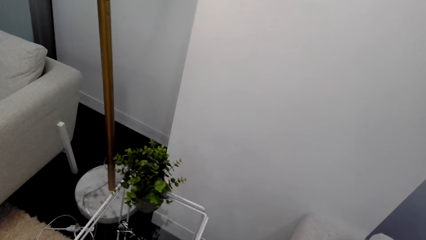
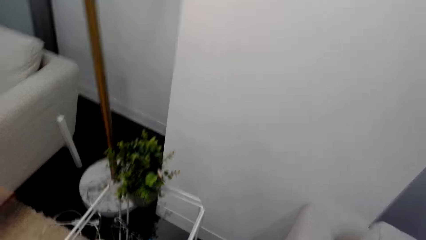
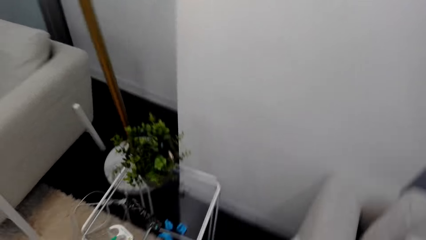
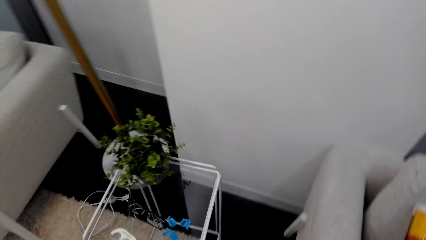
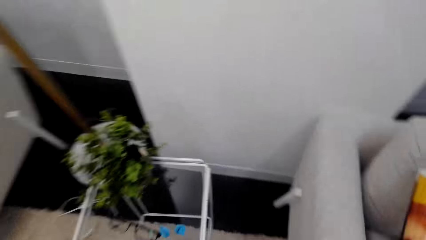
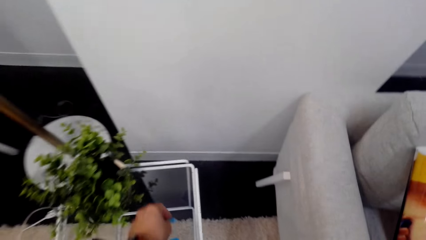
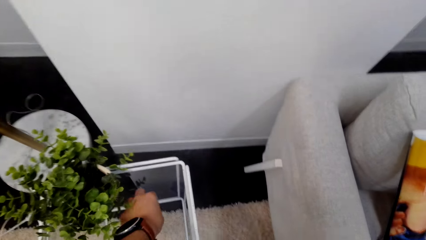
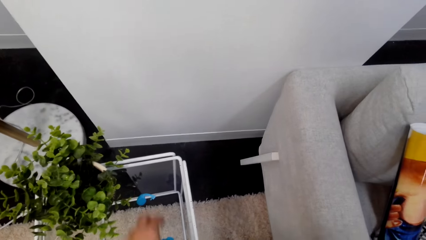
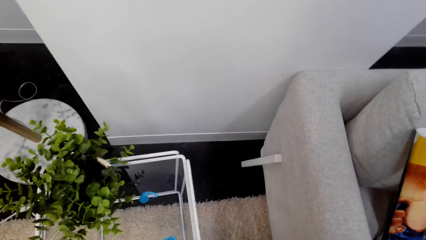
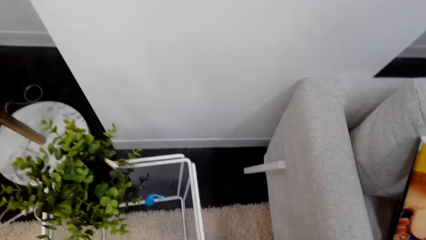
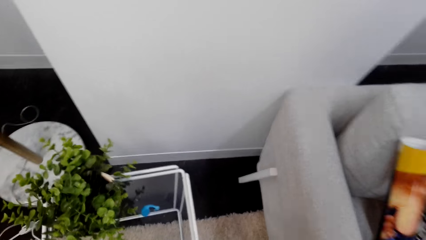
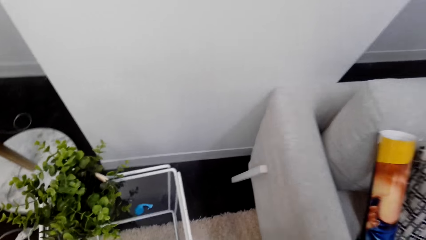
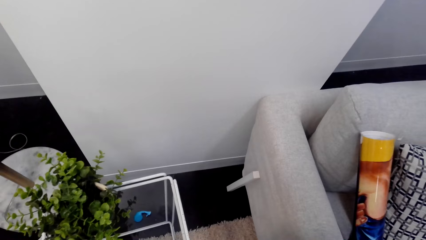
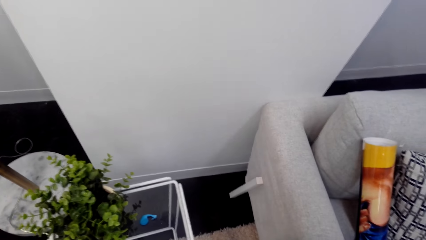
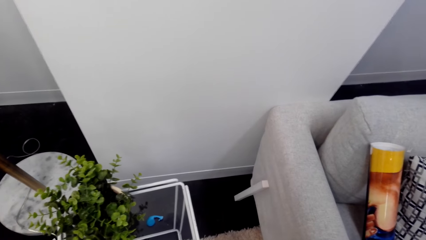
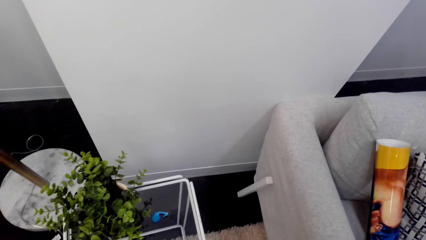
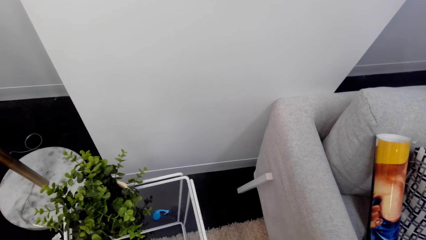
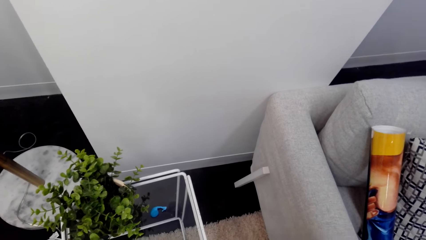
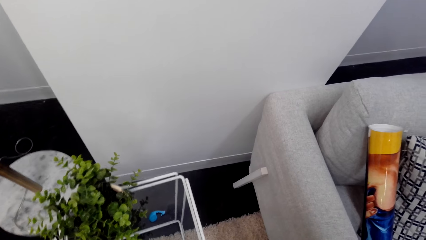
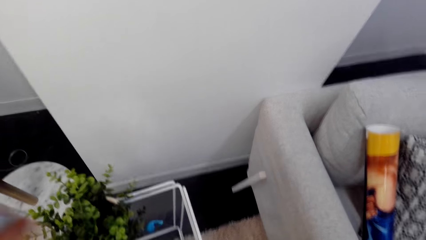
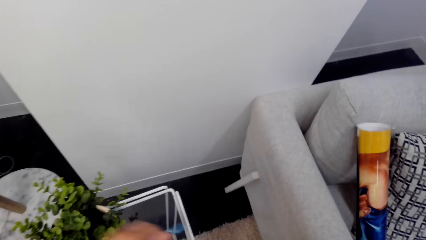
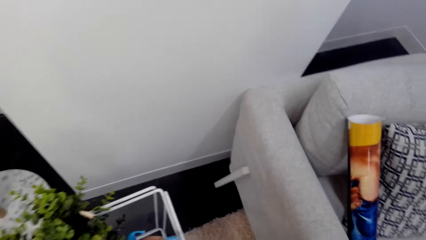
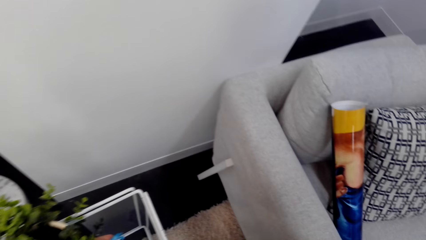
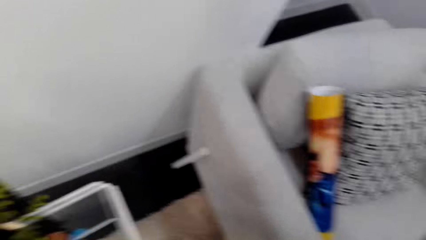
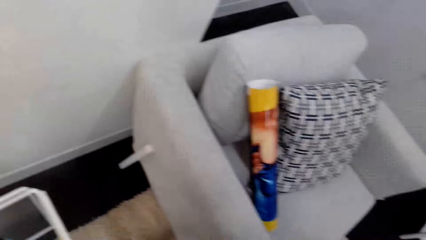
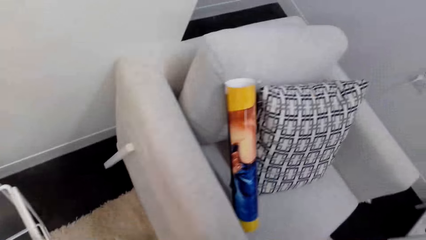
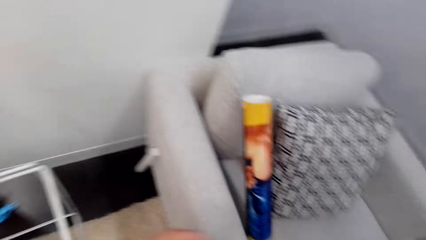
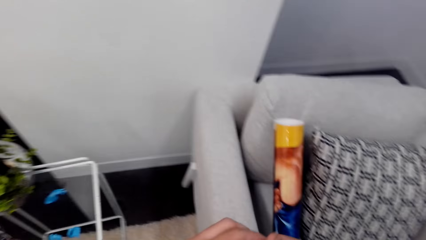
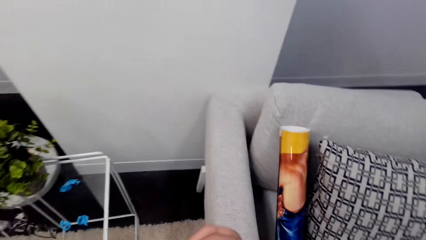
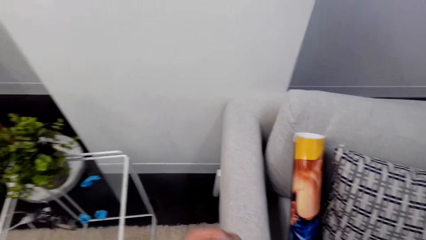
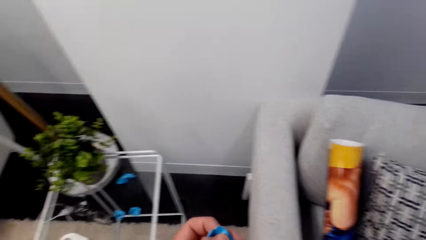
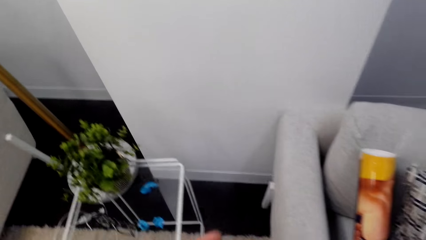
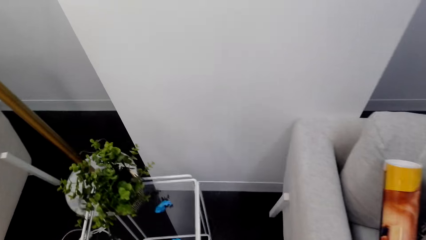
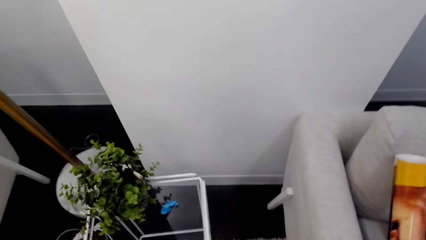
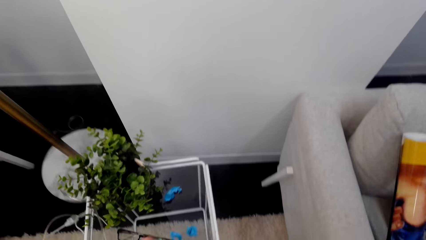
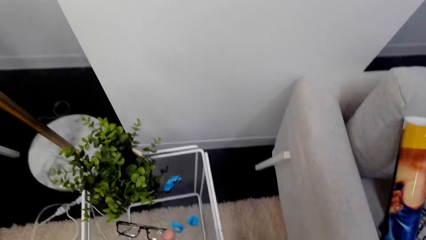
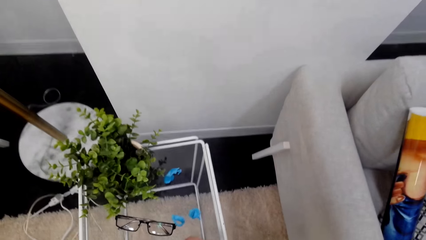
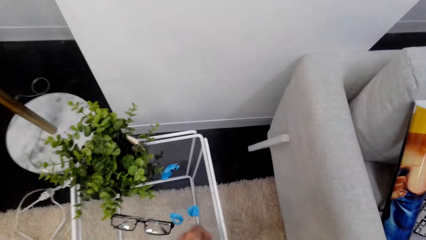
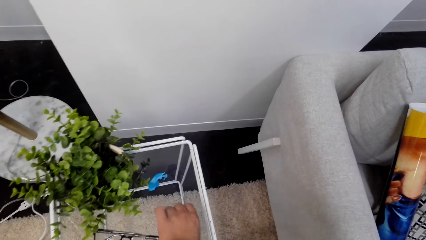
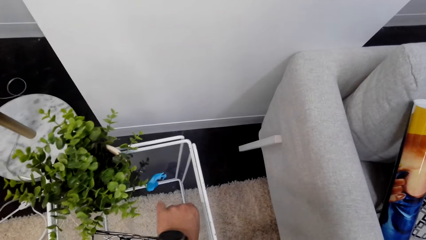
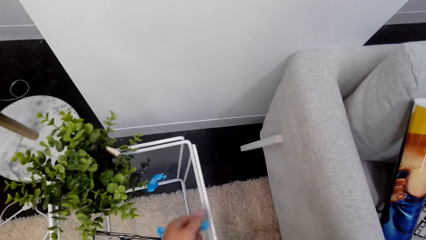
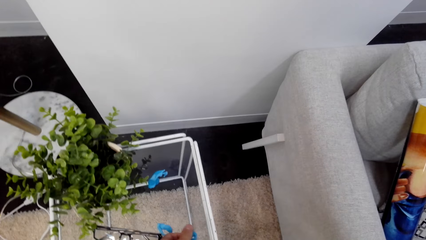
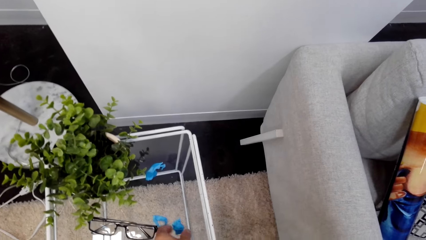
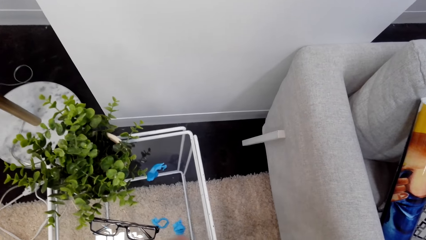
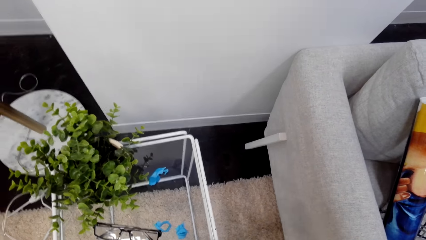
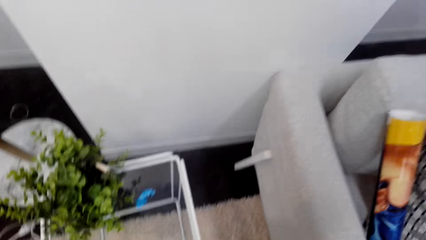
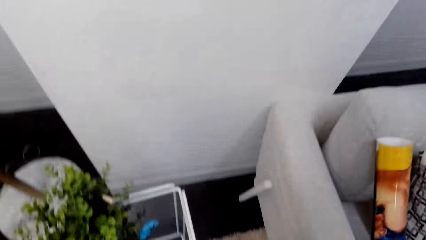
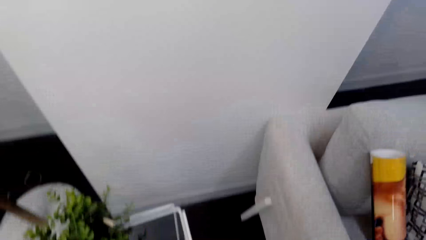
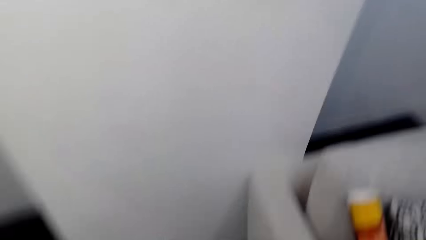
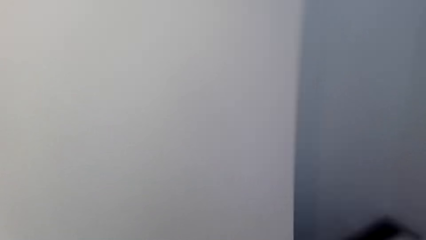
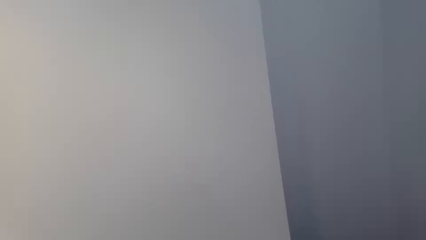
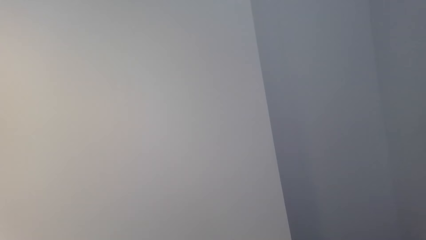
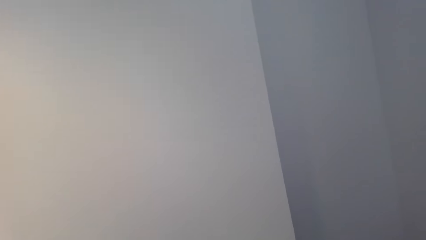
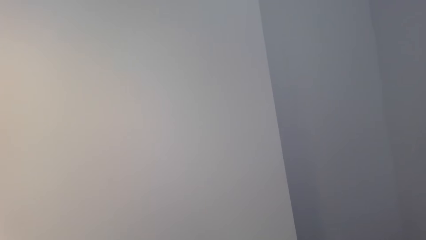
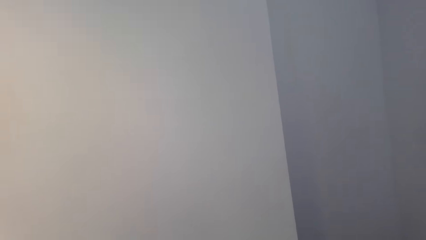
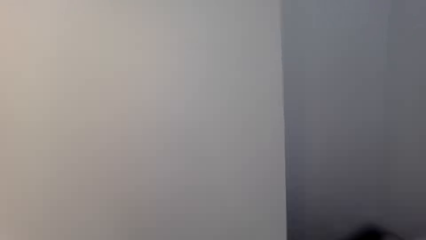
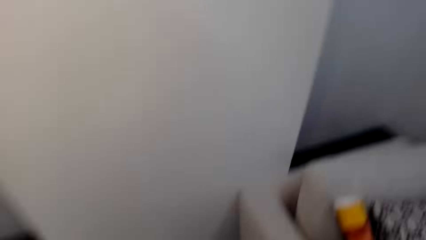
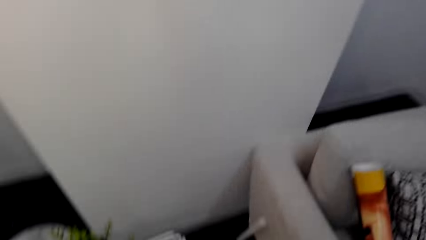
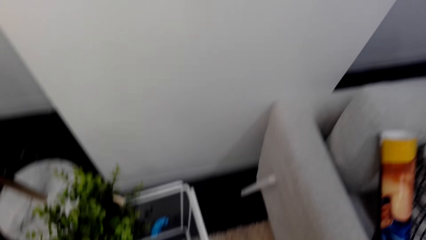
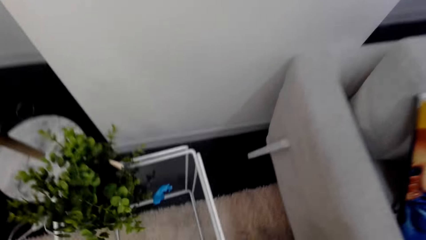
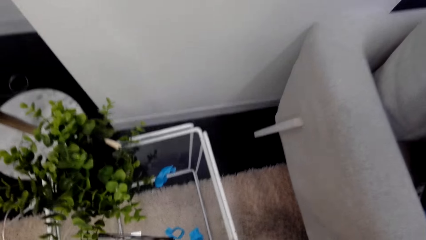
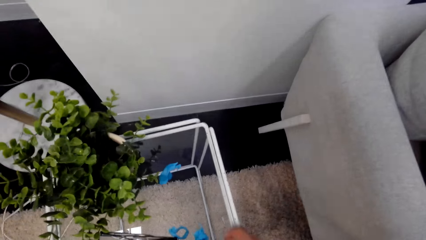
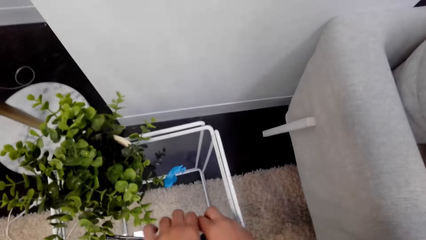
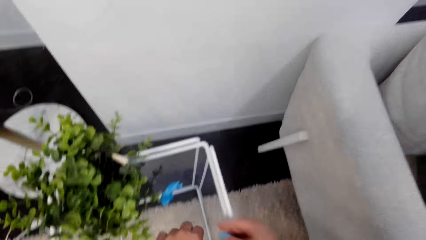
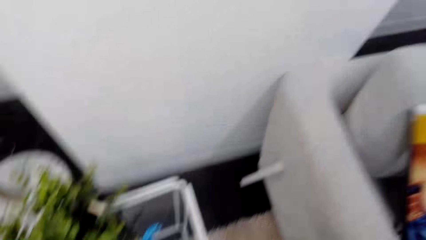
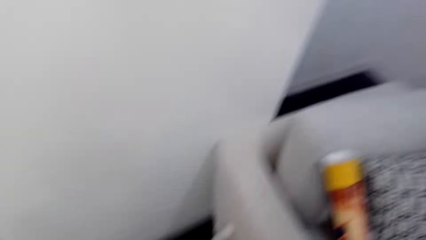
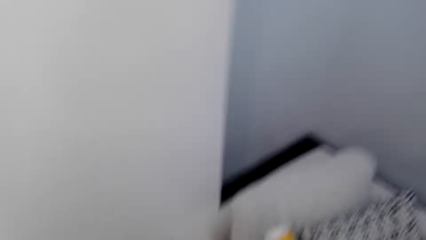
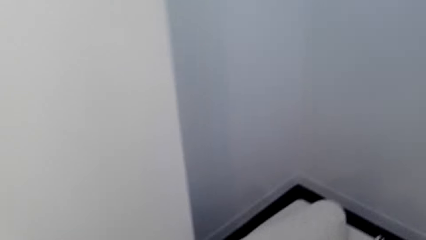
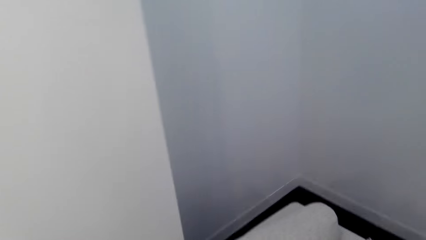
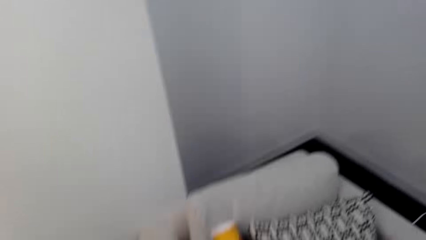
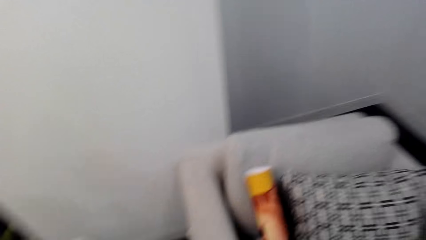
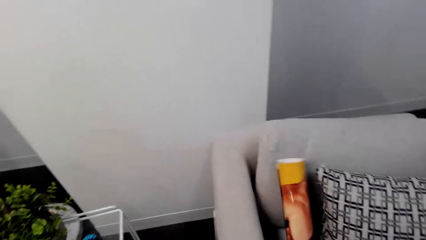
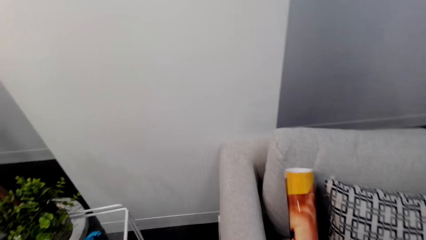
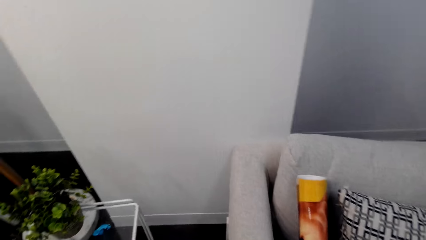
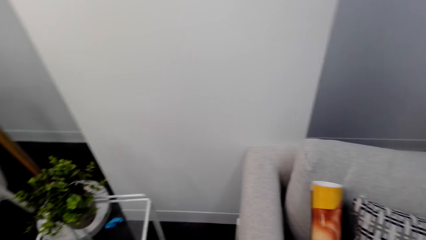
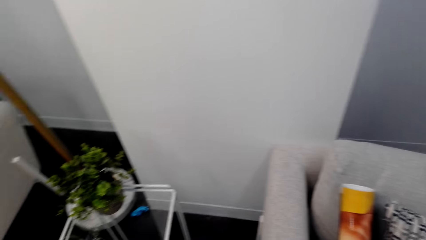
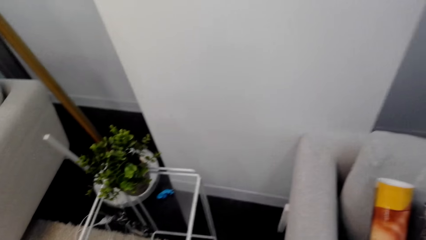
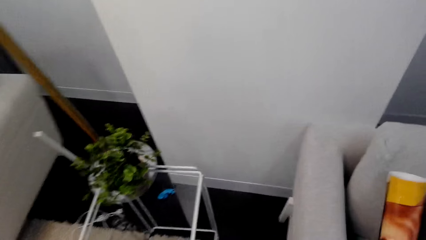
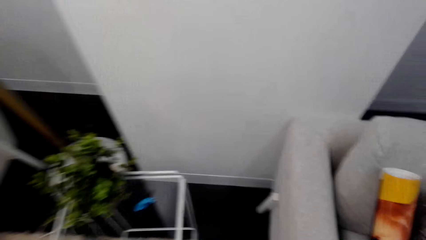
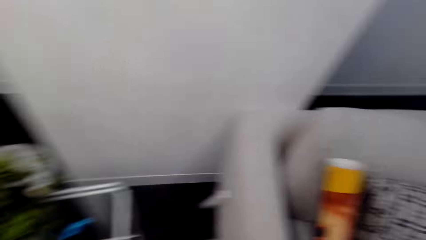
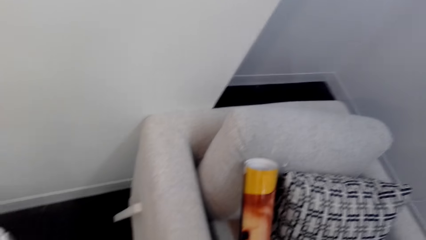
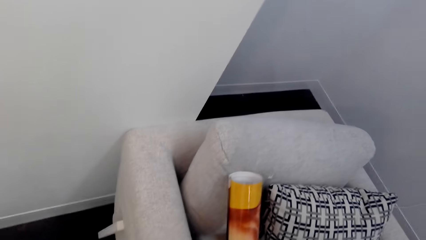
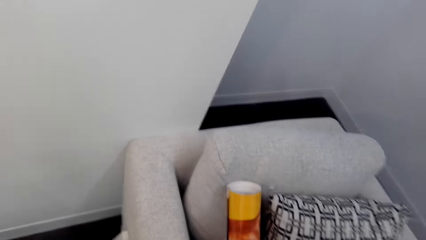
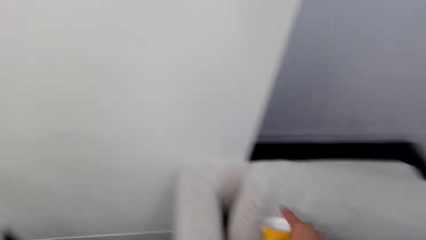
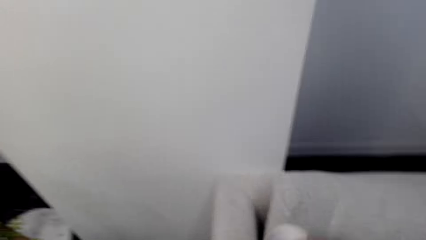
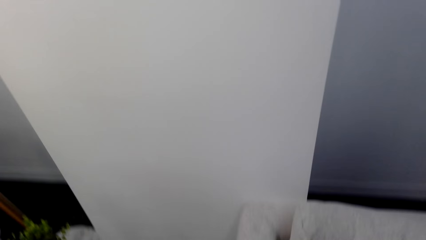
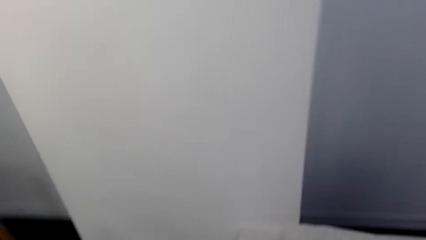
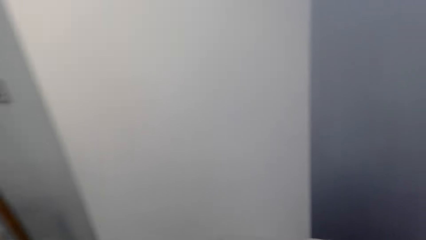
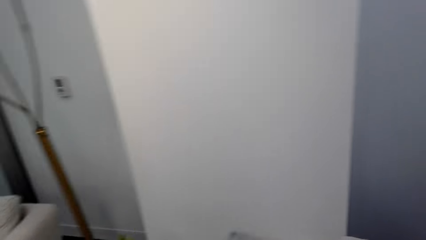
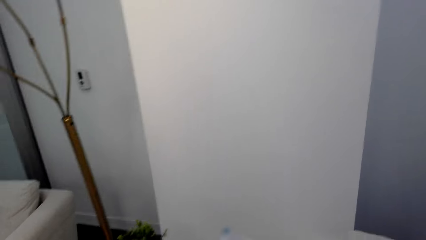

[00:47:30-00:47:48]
The camera wearer picks rubbers. They place something on something. They do something. They pick something on something. They look around. They do something.
